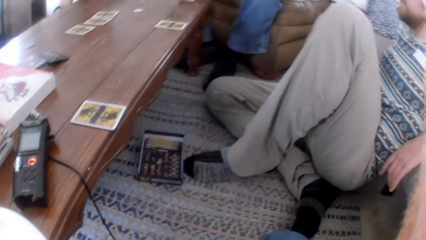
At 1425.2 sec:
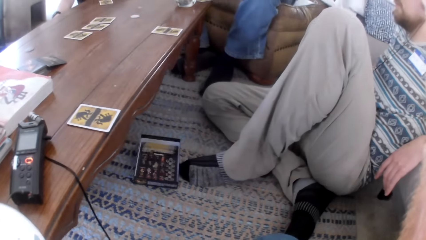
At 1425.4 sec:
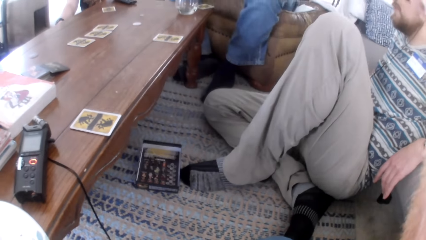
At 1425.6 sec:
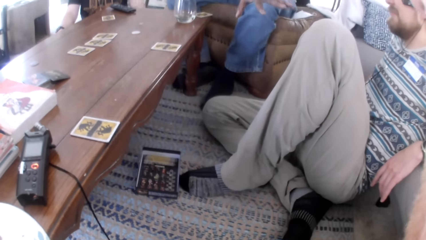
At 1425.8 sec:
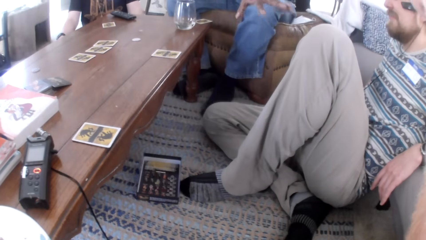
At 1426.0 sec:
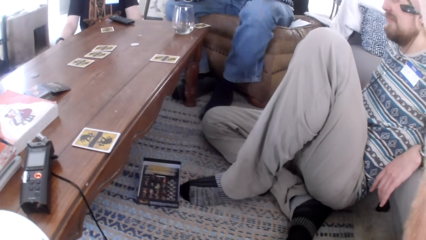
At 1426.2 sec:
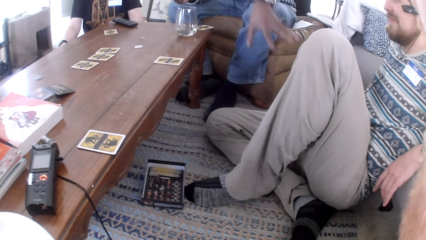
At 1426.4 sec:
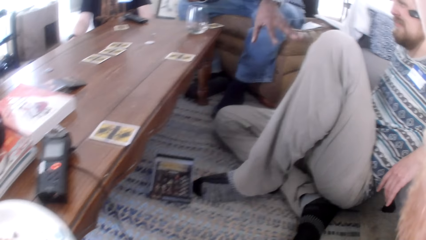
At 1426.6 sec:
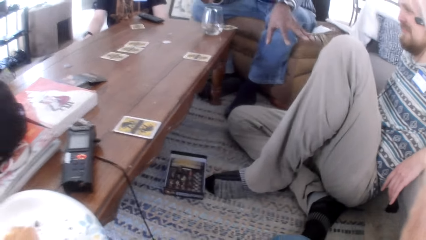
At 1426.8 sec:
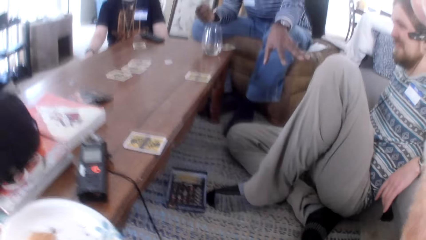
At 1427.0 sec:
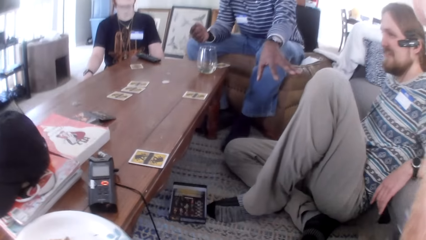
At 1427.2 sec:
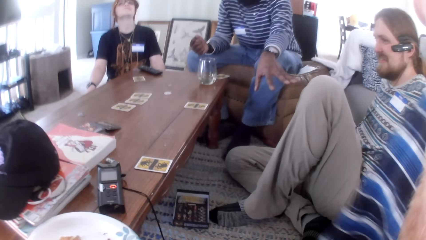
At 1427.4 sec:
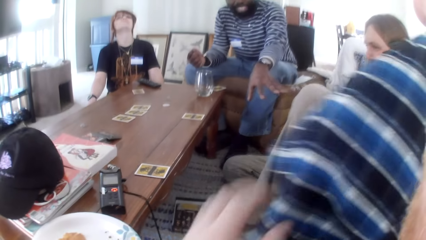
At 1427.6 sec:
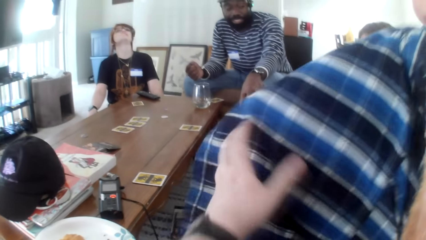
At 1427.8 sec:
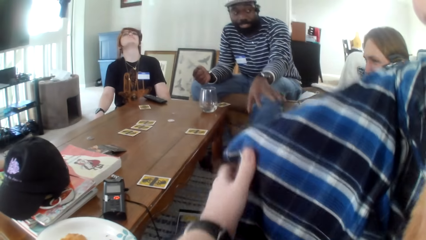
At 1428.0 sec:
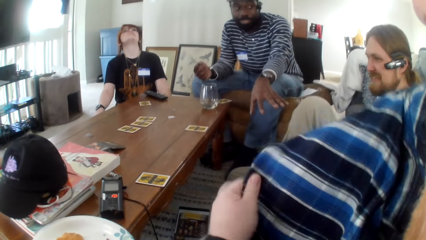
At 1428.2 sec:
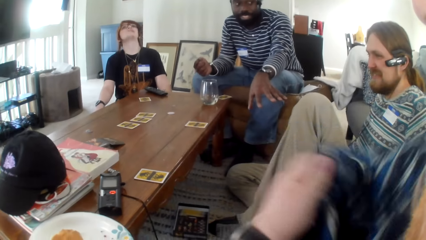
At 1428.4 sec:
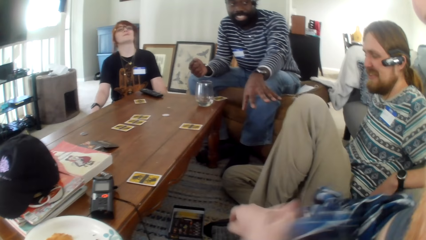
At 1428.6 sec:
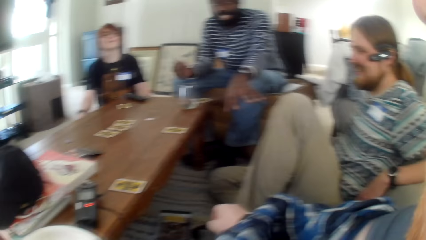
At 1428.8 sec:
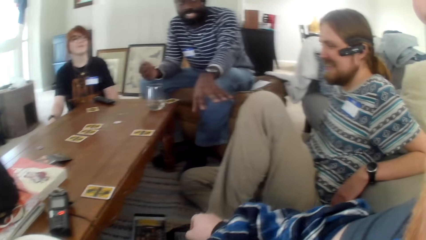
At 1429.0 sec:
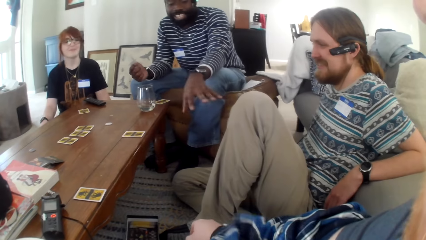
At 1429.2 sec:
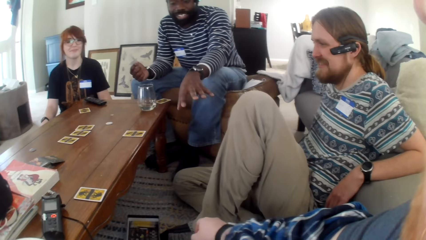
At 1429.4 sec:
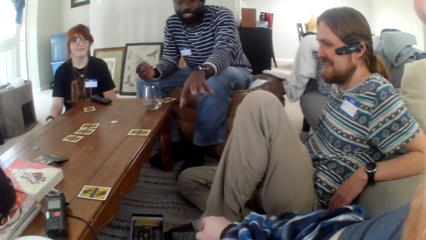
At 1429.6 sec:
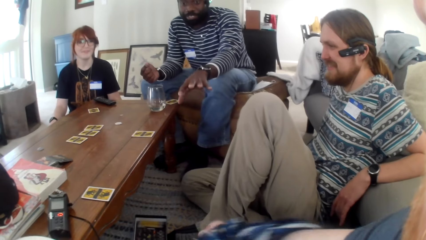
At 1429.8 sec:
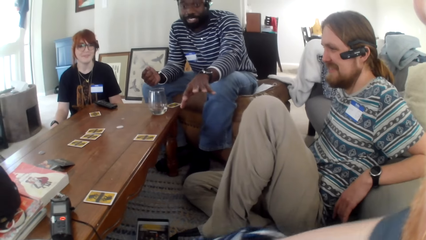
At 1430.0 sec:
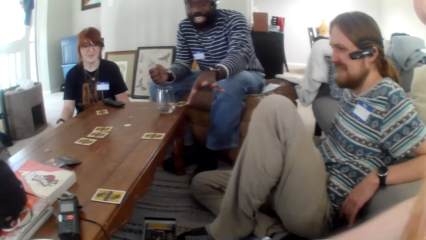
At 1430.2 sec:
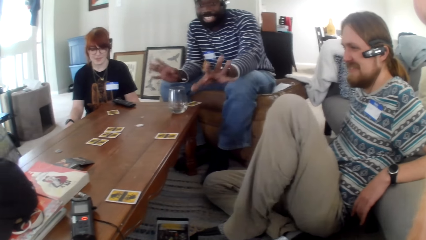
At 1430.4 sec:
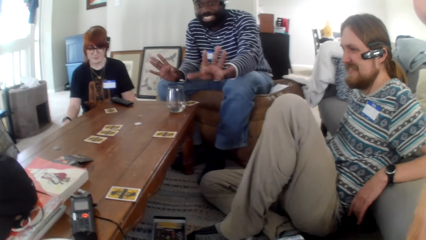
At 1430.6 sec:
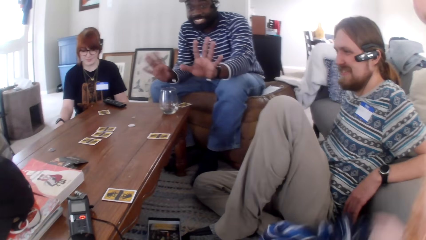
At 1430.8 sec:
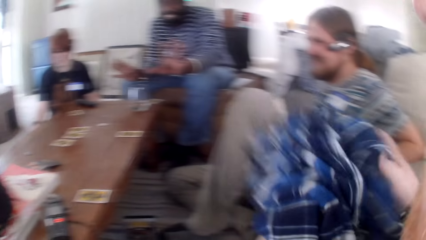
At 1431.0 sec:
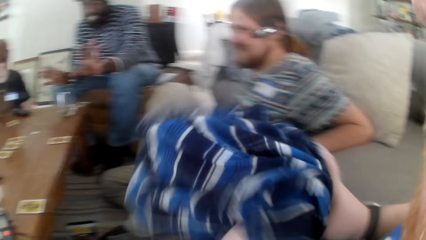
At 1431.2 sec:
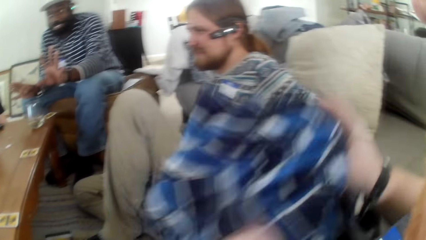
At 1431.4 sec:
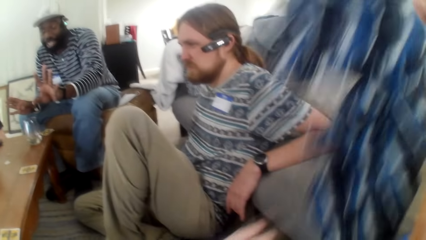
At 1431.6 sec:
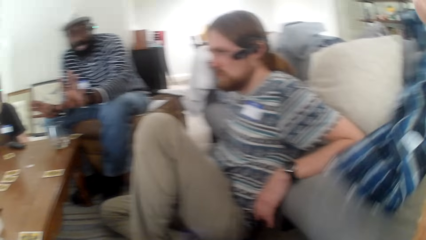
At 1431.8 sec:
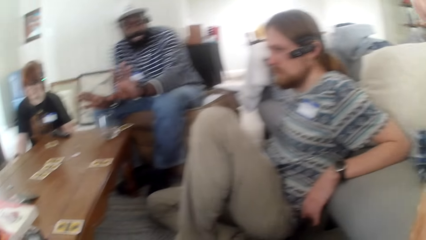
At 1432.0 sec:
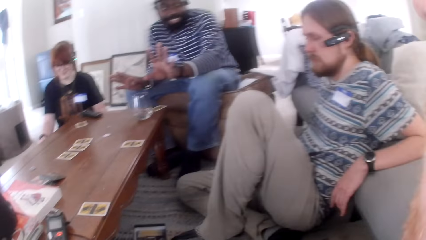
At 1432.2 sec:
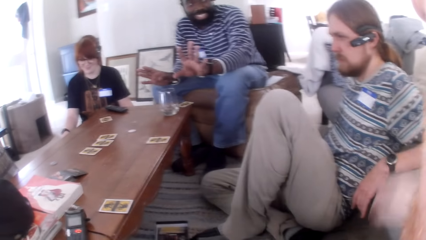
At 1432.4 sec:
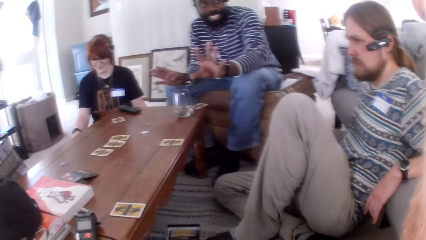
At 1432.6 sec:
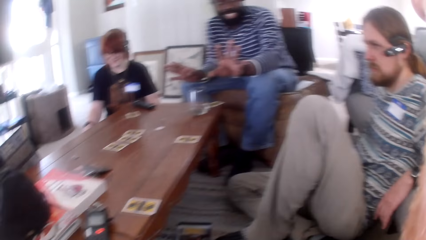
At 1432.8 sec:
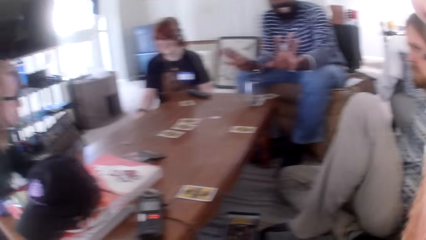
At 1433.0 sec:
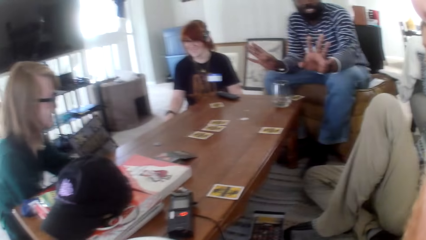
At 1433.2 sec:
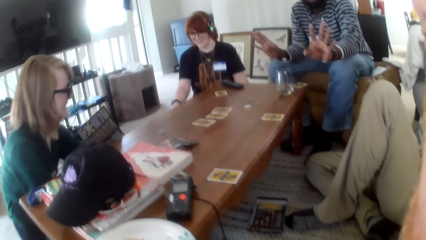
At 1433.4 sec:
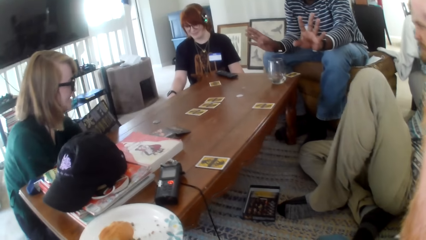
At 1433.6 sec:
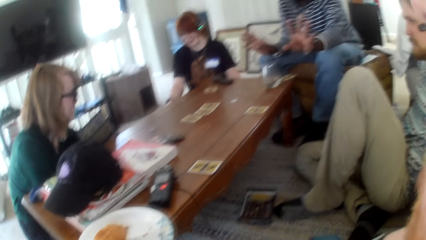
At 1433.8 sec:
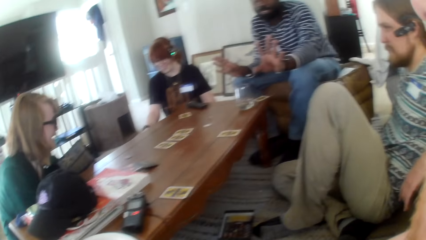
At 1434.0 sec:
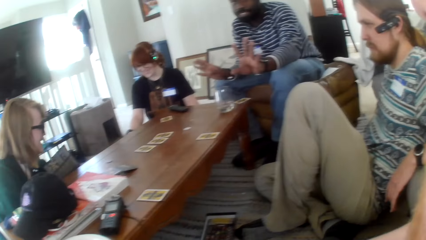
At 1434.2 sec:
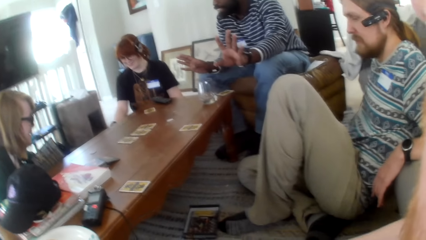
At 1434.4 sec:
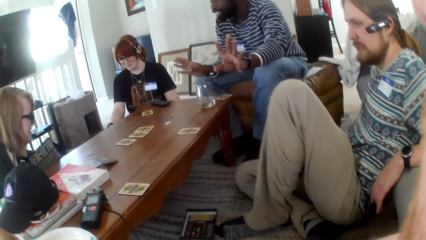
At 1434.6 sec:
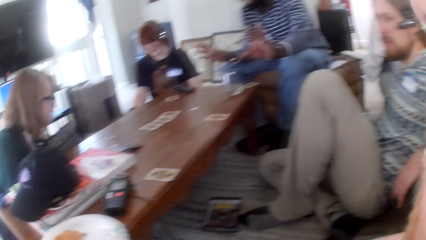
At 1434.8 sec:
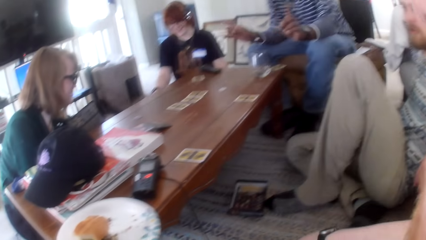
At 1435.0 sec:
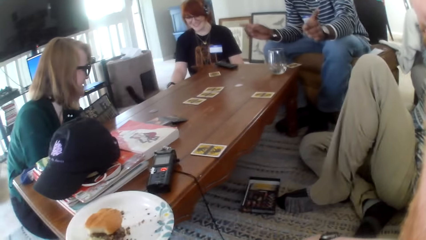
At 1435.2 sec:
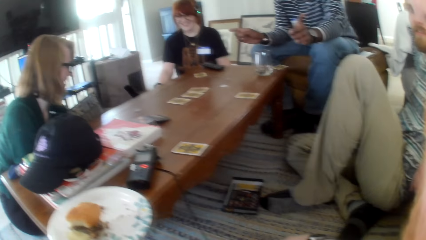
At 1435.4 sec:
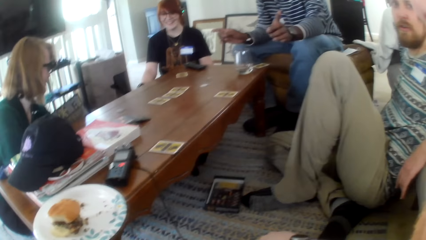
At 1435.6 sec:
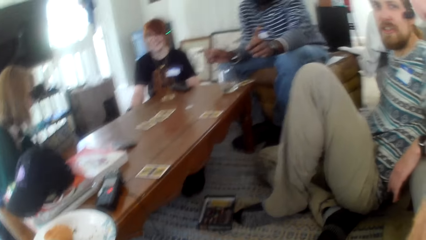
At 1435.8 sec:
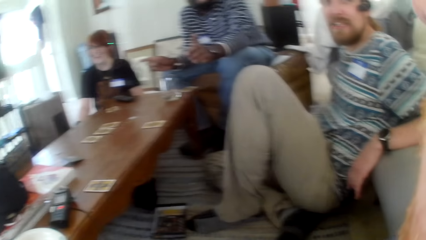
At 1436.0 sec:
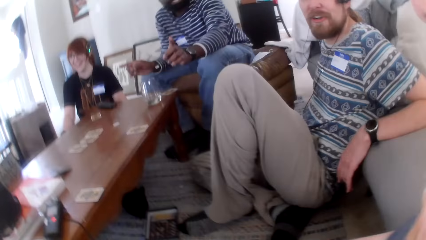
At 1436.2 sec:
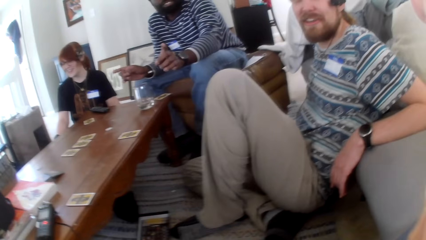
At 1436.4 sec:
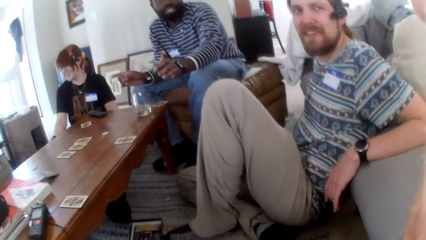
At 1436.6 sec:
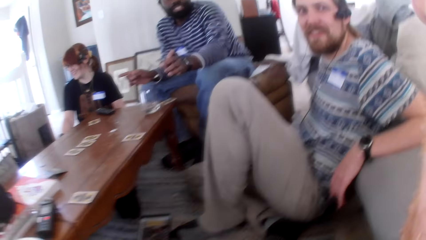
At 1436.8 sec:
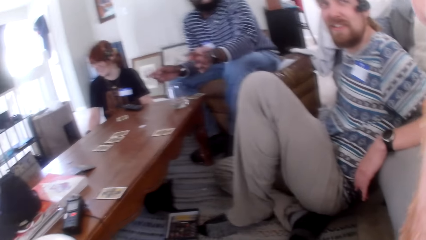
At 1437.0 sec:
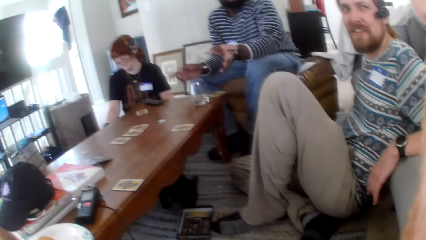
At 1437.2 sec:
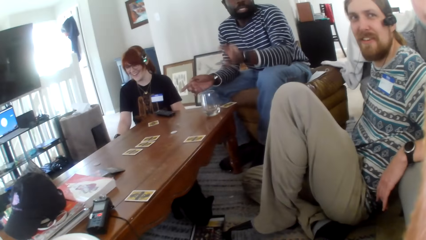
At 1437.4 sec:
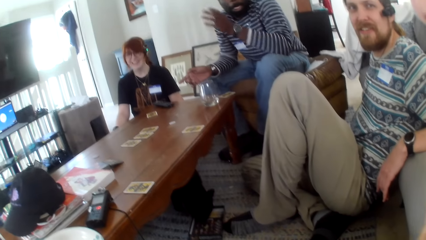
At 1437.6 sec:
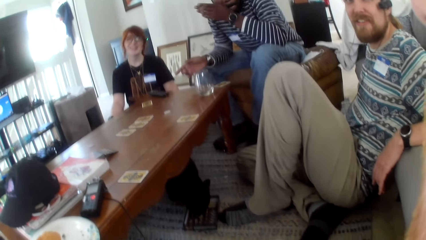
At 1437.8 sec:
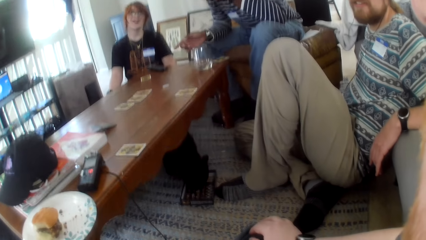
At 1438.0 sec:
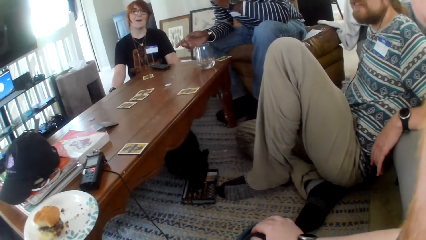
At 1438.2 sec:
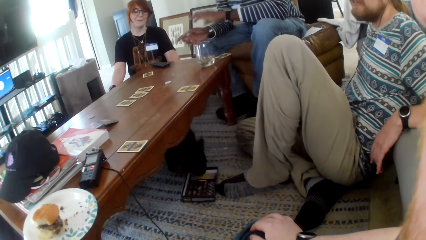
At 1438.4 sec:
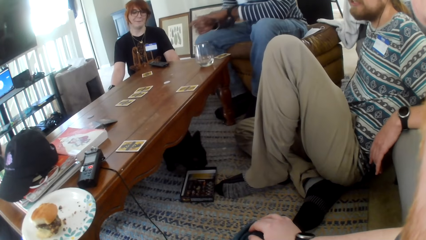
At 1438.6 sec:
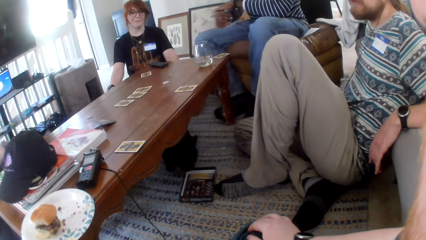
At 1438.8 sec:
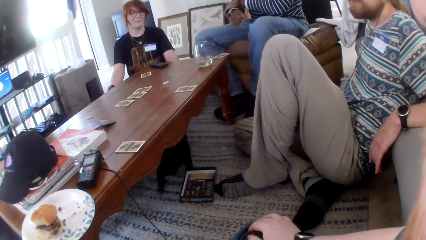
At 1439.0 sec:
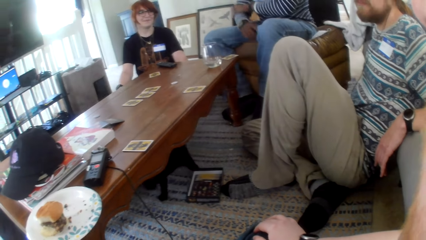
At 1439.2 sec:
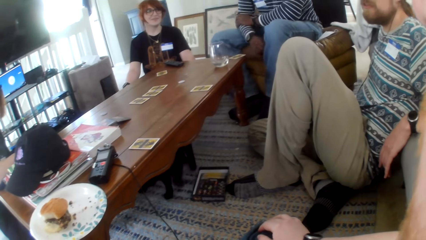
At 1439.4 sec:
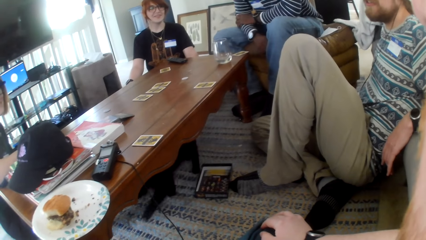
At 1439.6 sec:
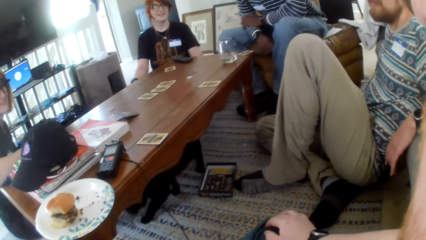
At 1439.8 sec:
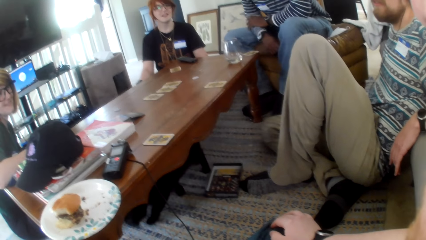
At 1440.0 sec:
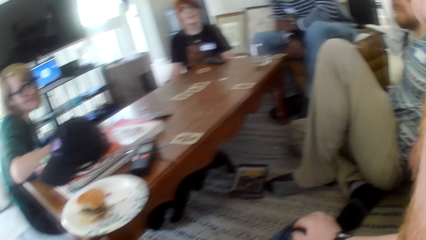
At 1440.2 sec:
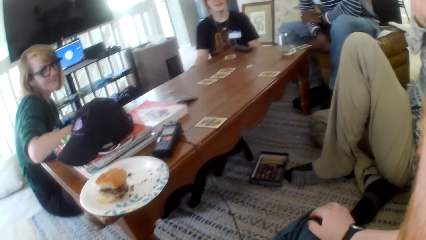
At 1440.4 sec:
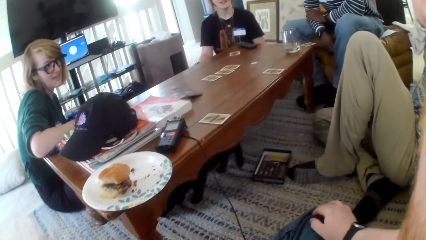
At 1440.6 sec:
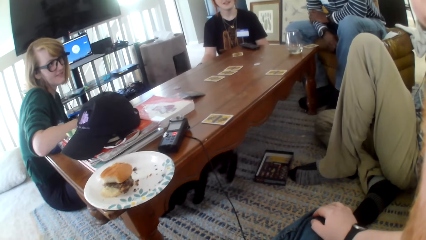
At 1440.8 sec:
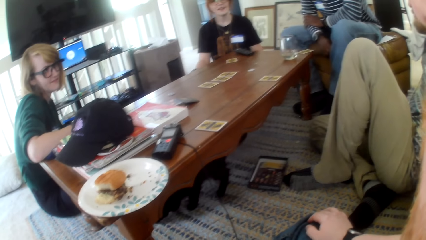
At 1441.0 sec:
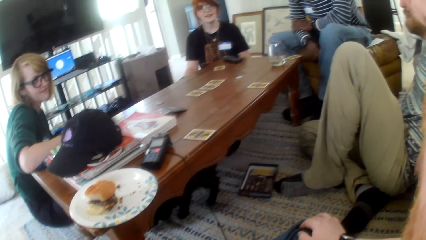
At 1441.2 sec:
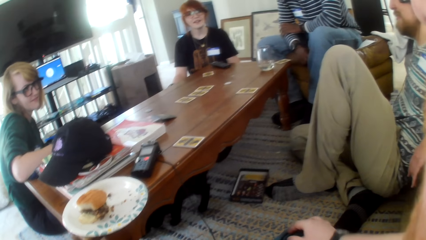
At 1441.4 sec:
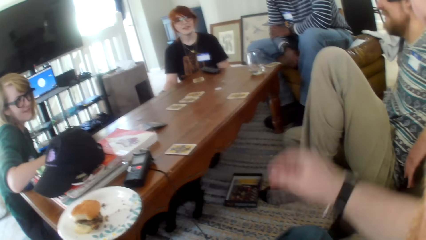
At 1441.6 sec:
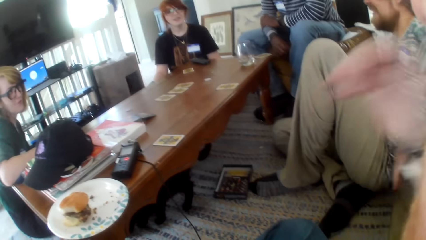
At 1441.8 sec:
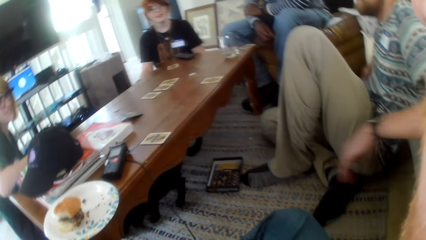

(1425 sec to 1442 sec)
A man moves a hand. The camera wearer removes his T-shirt. The man talks. The camera wearer moves the T-shirt. The man talks. A woman talks. The man talks. The camera wearer talks. The man talks. The camera wearer talks.
